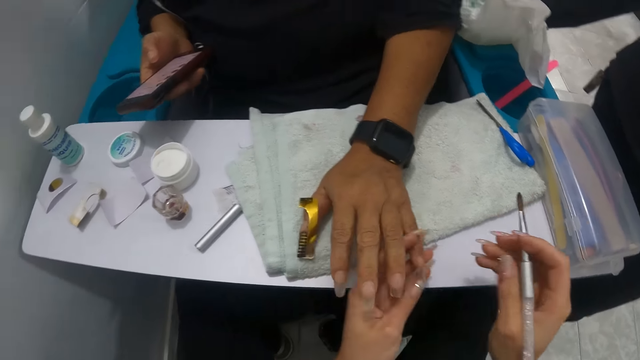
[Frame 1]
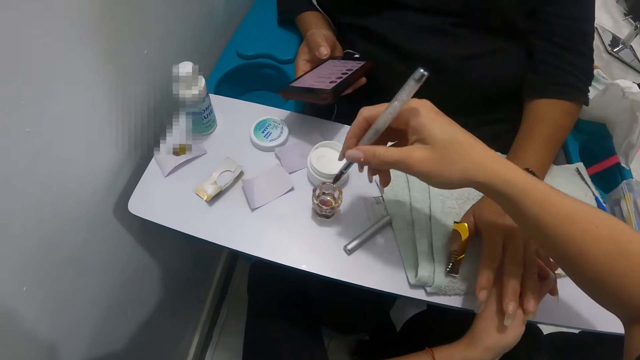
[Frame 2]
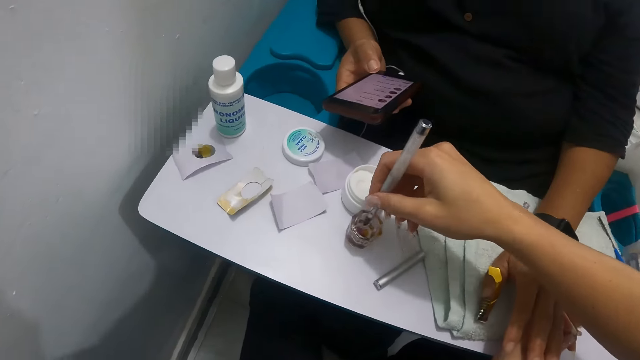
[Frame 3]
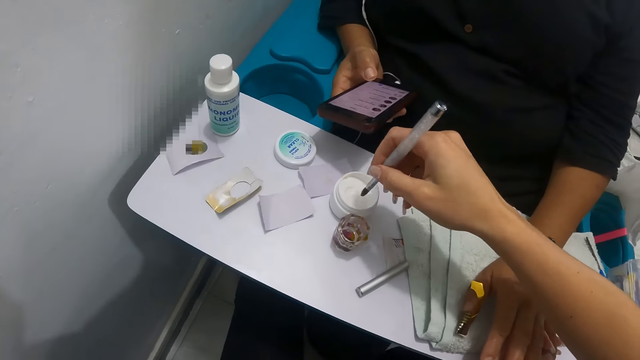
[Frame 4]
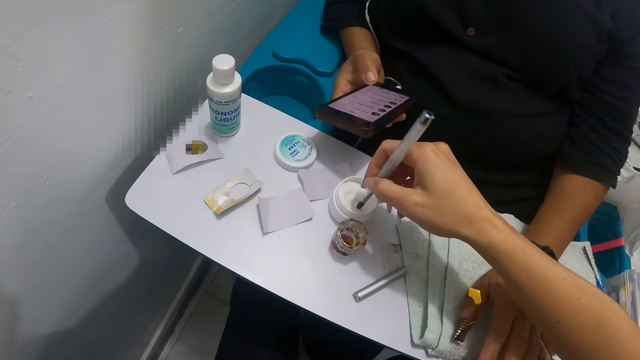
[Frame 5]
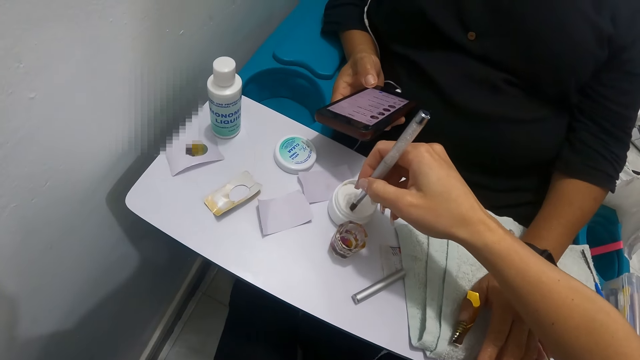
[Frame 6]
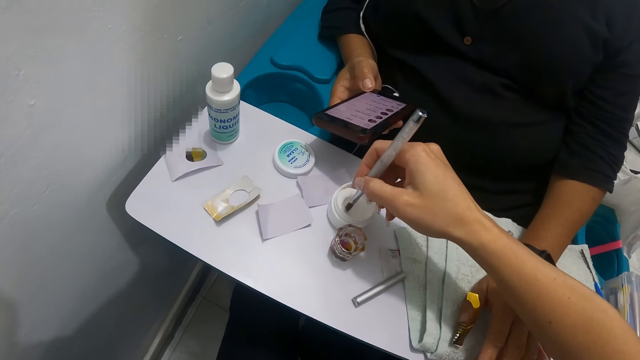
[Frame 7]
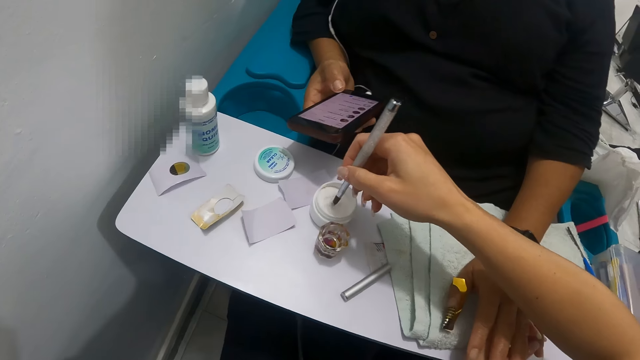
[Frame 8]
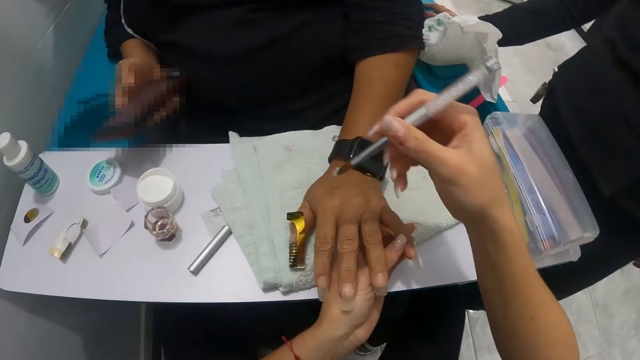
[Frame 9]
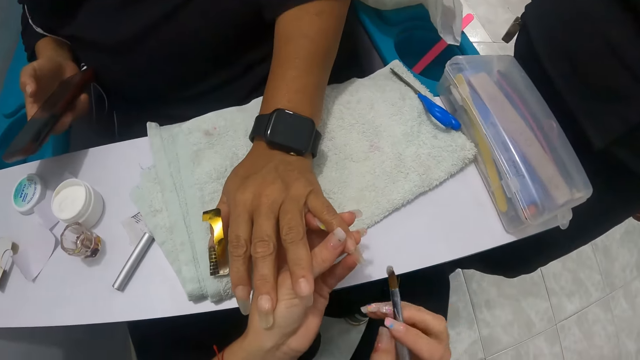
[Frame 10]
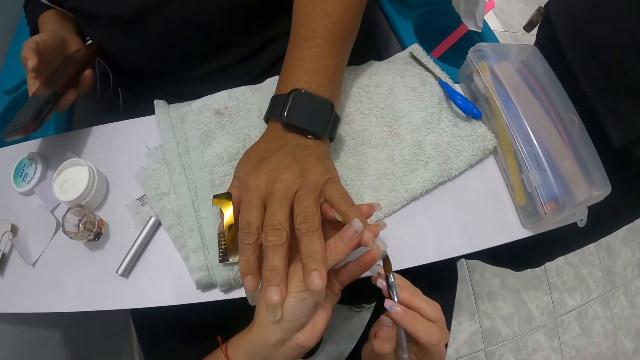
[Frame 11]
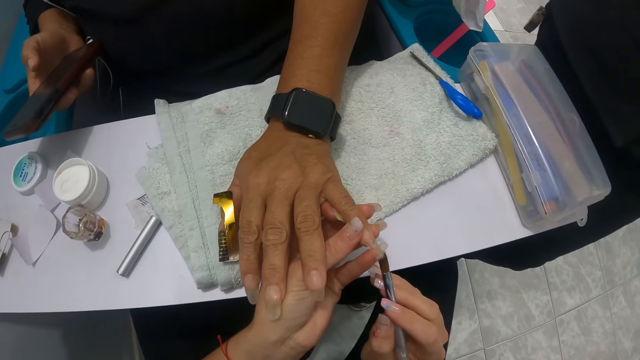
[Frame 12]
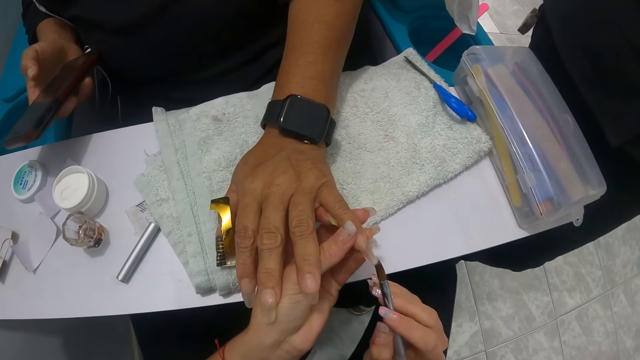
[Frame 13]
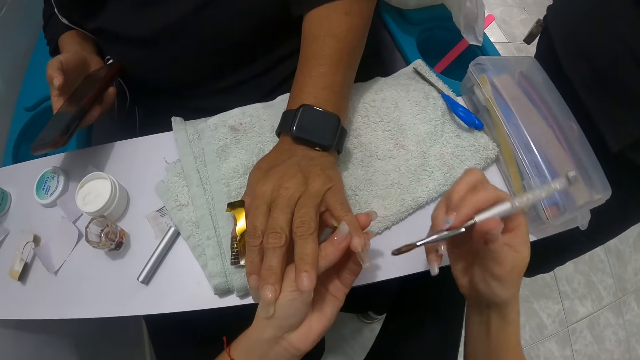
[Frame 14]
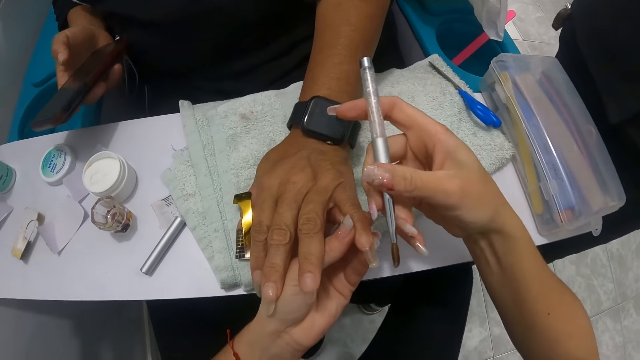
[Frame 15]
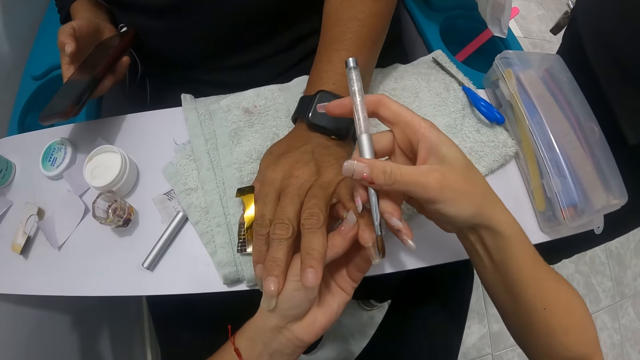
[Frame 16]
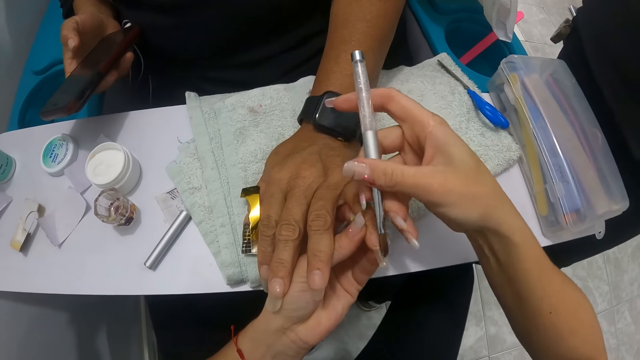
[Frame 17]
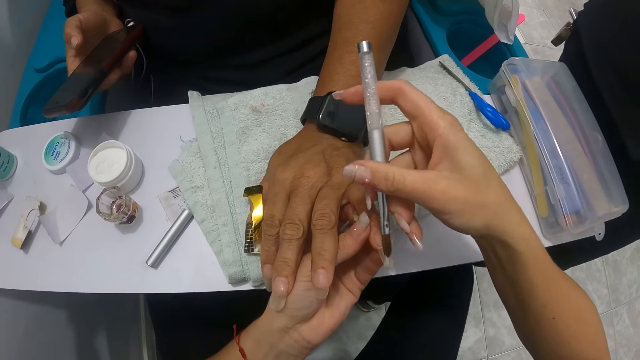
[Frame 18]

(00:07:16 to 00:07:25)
The camera wearer lifts a fingernail of the woman with her left hand. She holds the woman's finger. She dips the nail brush into the nail liquid cup on the arm rest with her right hand. She slides the nail brush on the nail liquid cup with her right hand. She dips the nail brush into the acrylic powder box with her right hand. She applies acrylic powder onto the fingernail of the woman with the nail brush in her right hand.

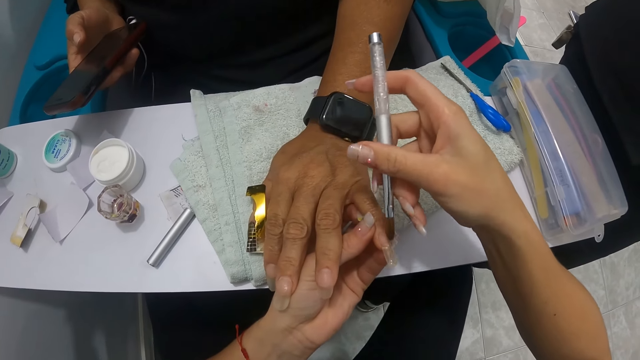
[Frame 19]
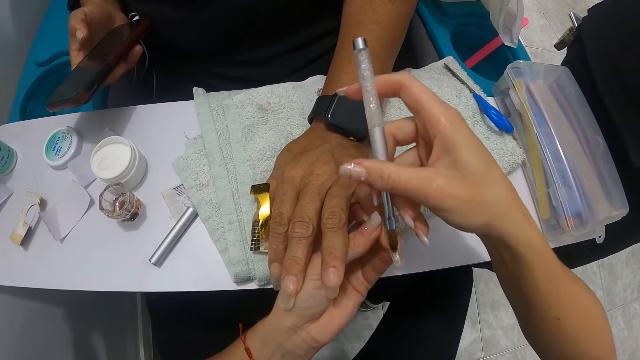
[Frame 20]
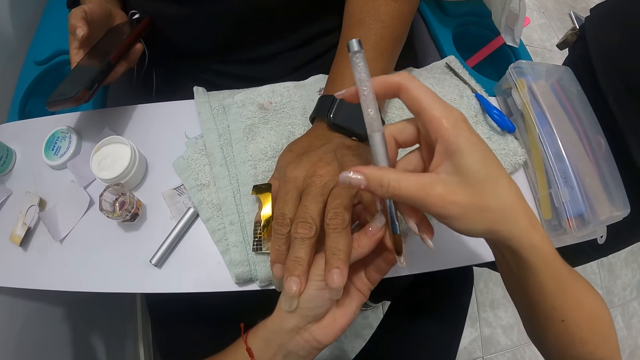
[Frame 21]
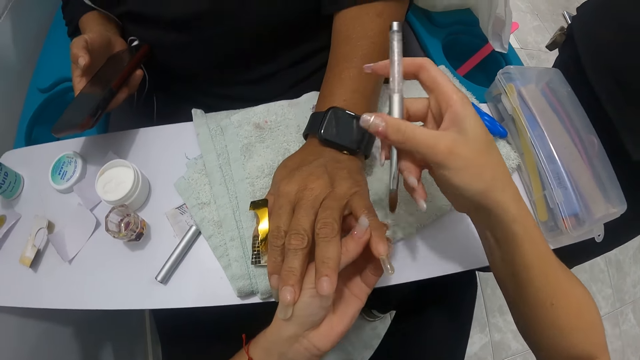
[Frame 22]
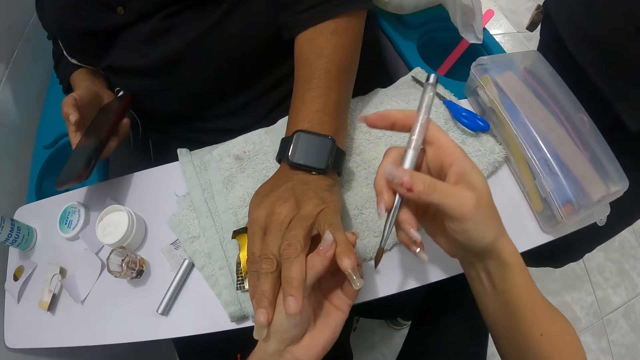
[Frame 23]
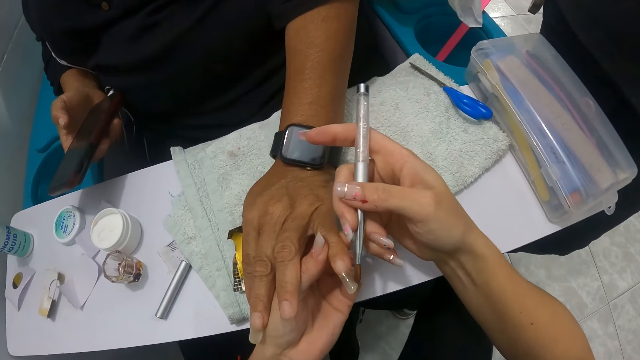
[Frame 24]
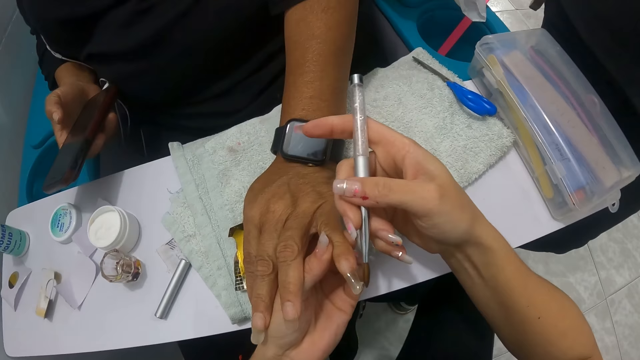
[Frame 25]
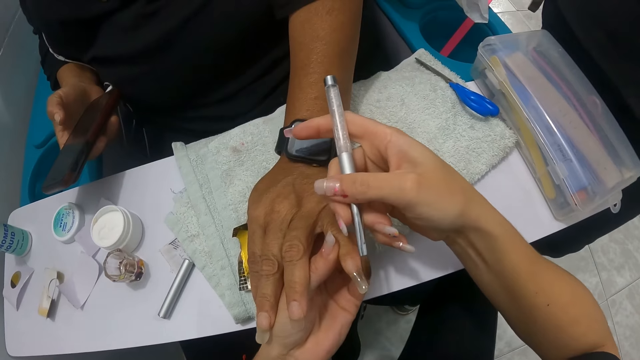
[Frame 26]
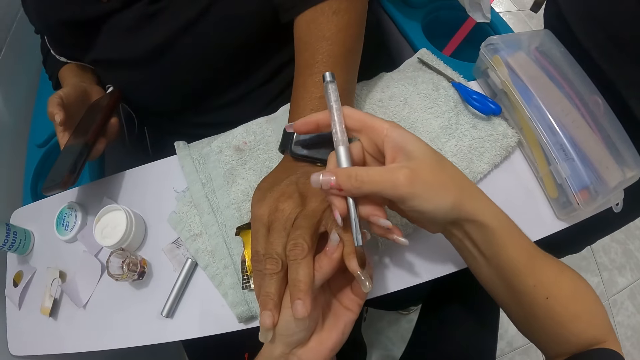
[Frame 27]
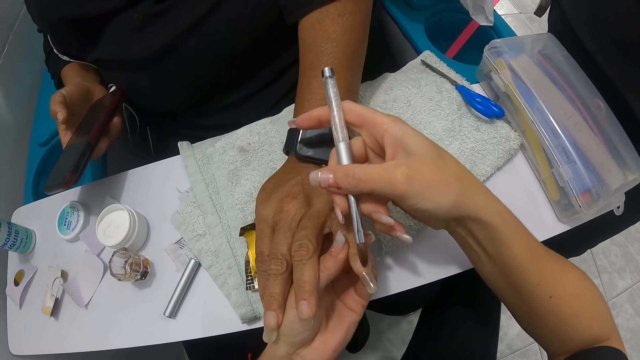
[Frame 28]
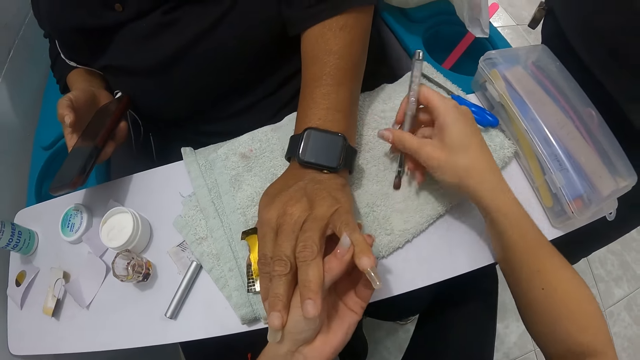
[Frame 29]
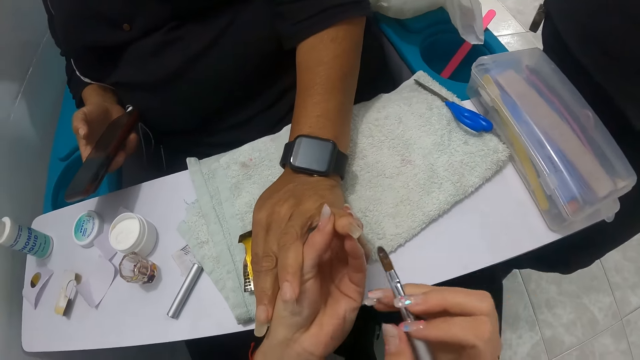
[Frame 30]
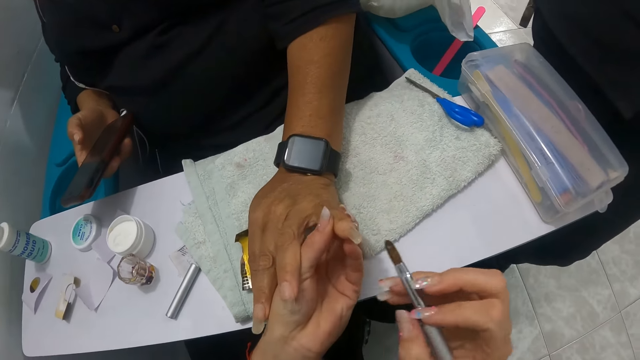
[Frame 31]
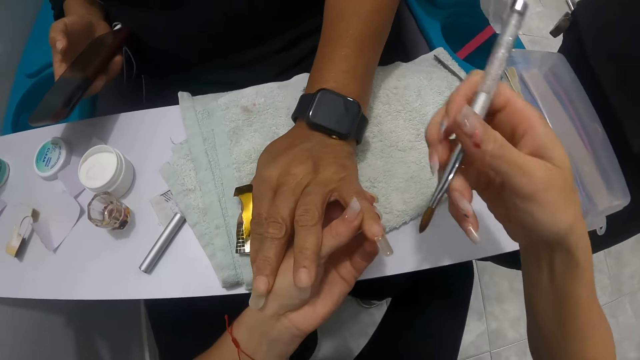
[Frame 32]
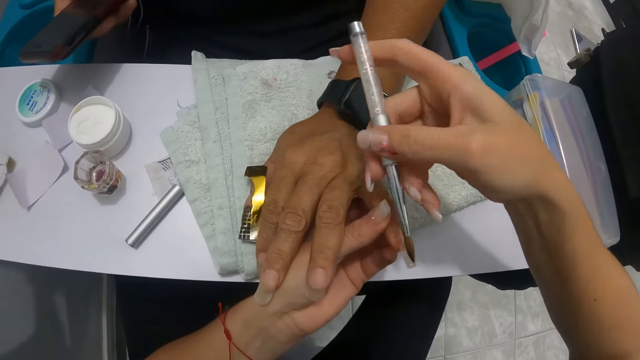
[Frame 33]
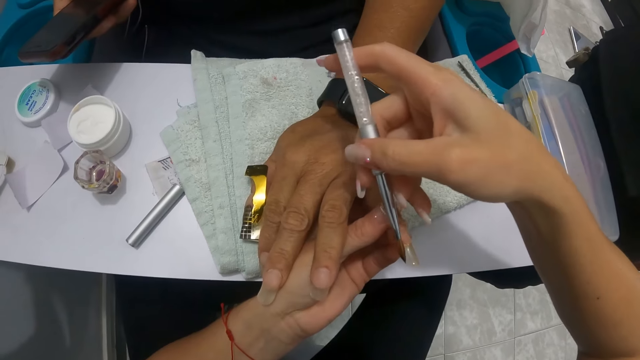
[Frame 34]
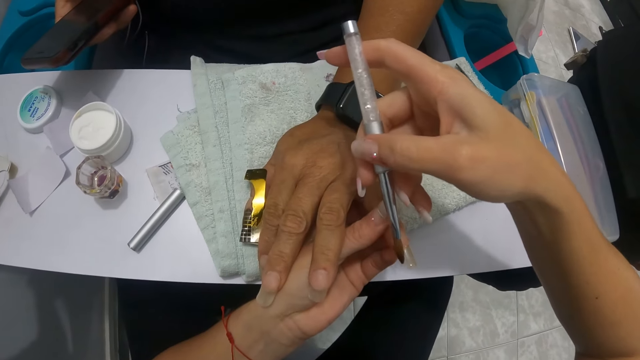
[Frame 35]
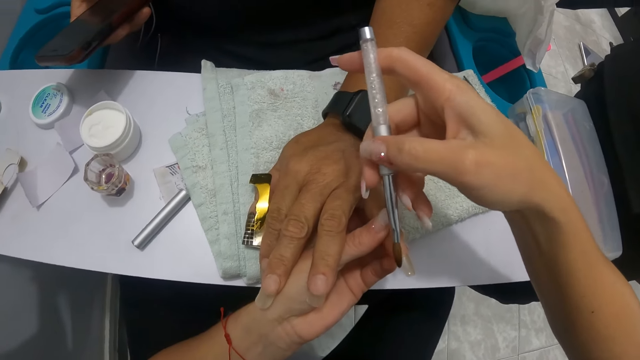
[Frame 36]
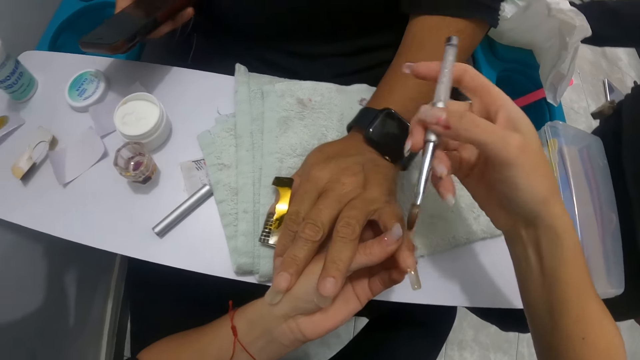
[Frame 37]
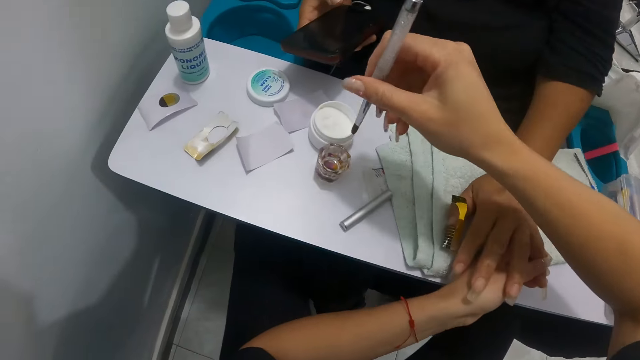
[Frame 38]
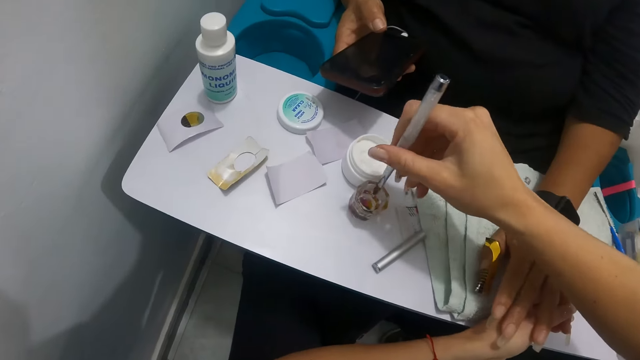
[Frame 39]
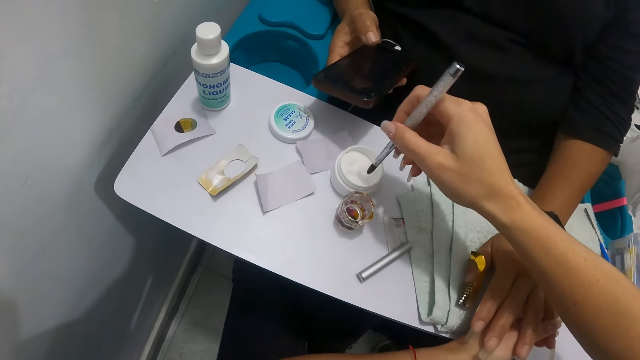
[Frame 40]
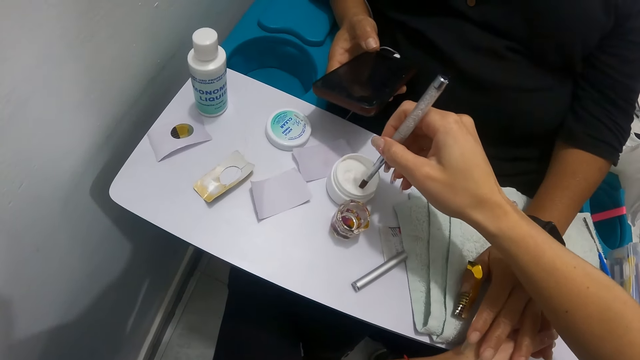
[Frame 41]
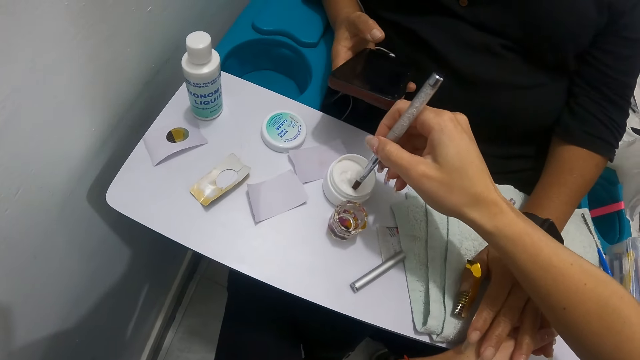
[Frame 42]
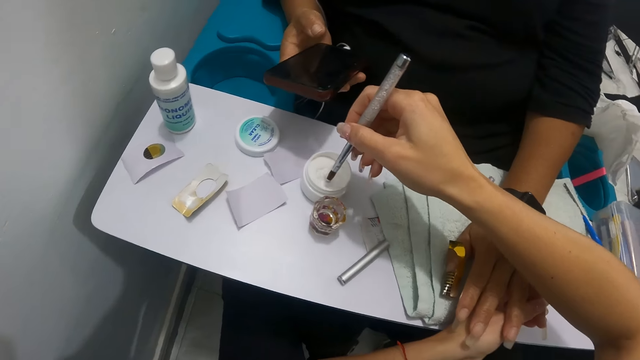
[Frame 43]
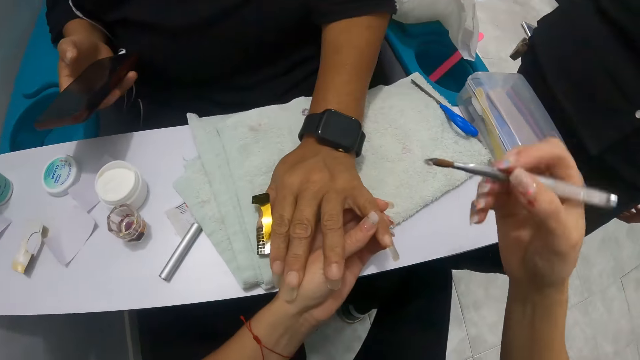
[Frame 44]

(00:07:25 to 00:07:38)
The camera wearer wipes the nail brush on the white towel on the arm rest. She applies acrylic powder onto the fingernail of the woman with the nail brush in her right hand. She wipes the nail brush on the white towel on the arm rest. She applies acrylic powder onto the fingernail of the woman with the nail brush in her right hand. She dips the nail brush into the nail liquid cup on the arm rest with her right hand. She slides the nail brush on the nail liquid cup with her right hand. She dips the nail brush into the acrylic powder box with her right hand.
